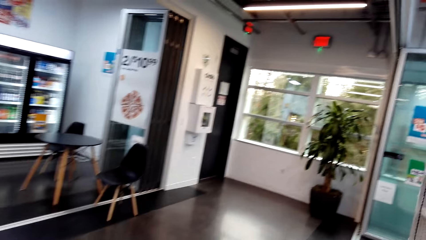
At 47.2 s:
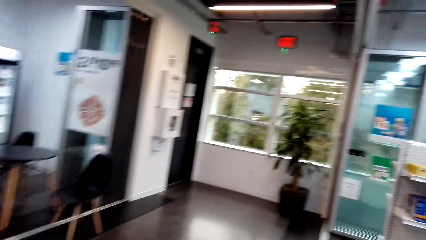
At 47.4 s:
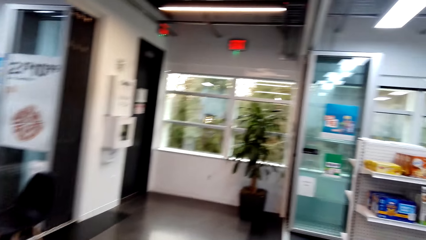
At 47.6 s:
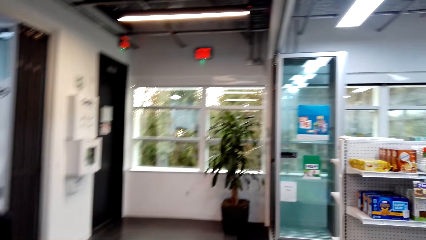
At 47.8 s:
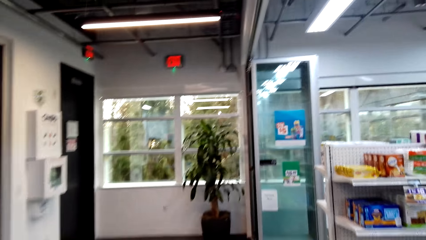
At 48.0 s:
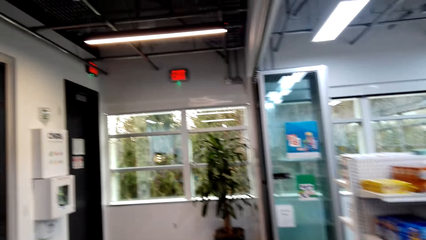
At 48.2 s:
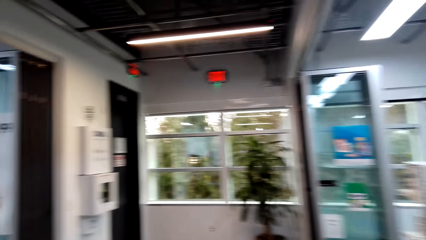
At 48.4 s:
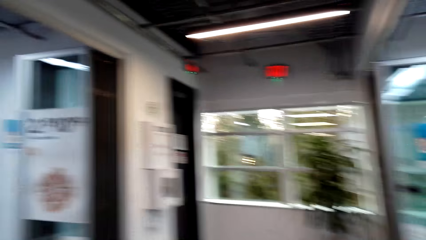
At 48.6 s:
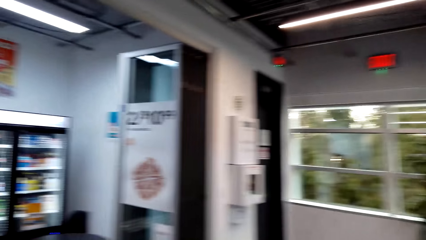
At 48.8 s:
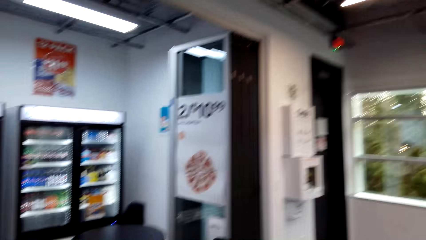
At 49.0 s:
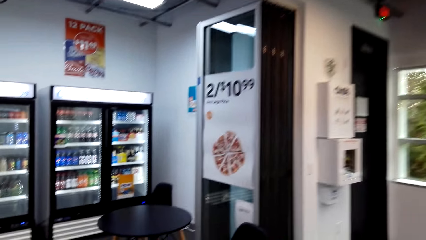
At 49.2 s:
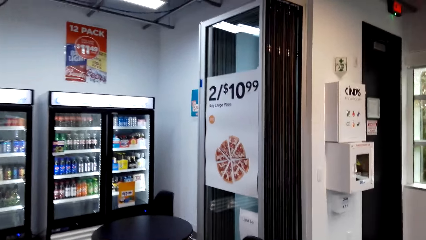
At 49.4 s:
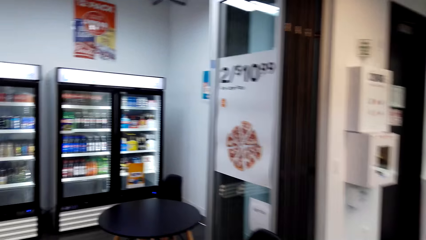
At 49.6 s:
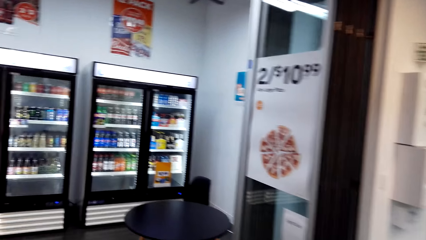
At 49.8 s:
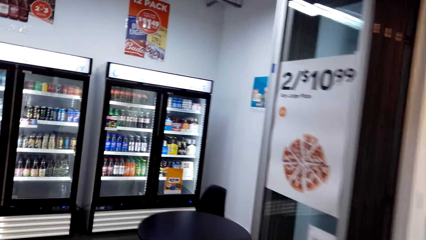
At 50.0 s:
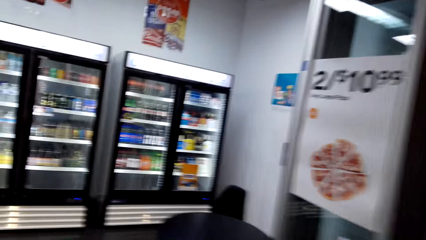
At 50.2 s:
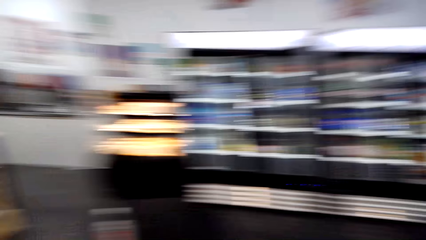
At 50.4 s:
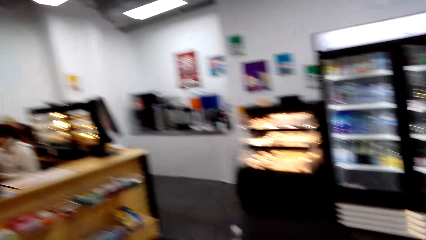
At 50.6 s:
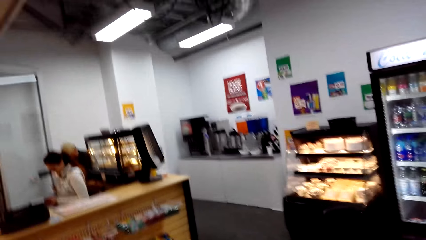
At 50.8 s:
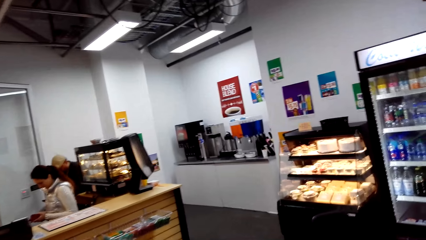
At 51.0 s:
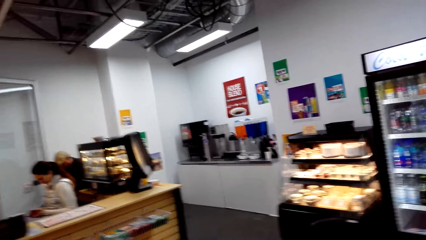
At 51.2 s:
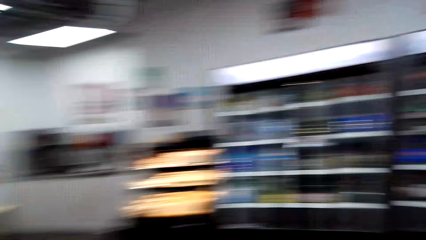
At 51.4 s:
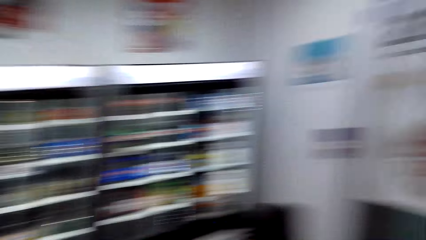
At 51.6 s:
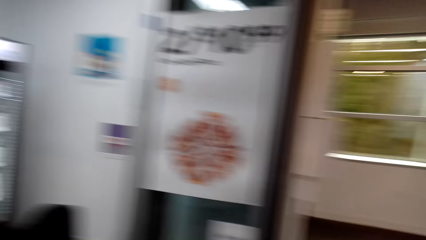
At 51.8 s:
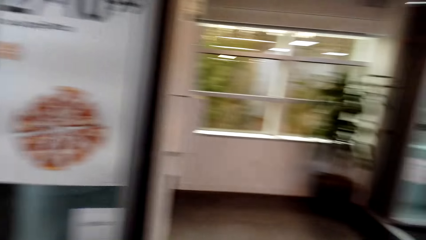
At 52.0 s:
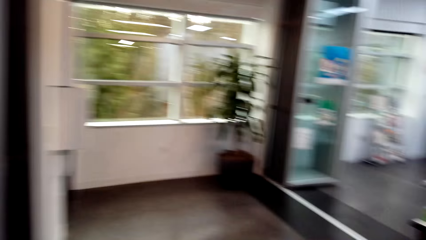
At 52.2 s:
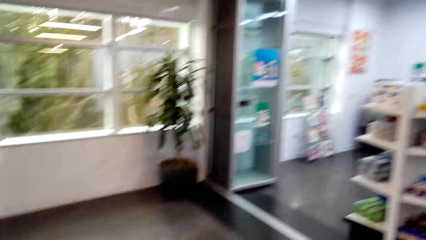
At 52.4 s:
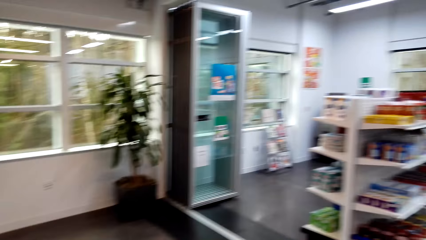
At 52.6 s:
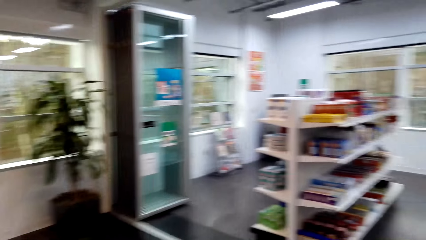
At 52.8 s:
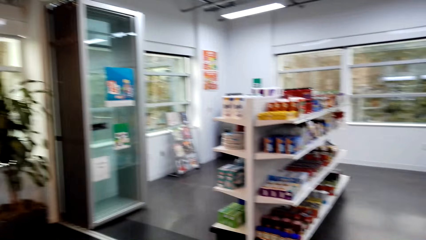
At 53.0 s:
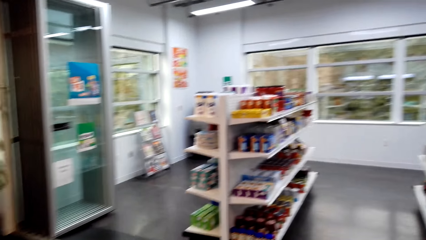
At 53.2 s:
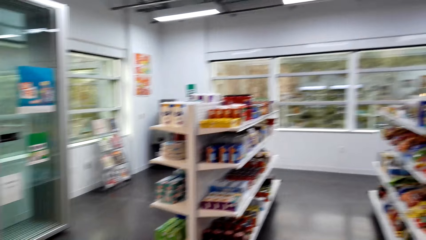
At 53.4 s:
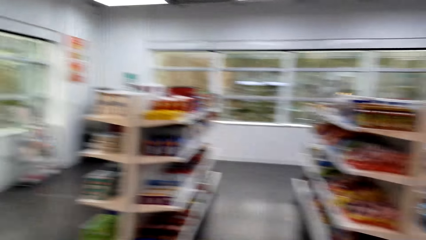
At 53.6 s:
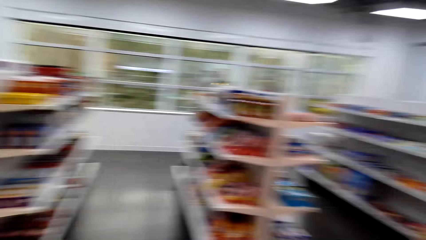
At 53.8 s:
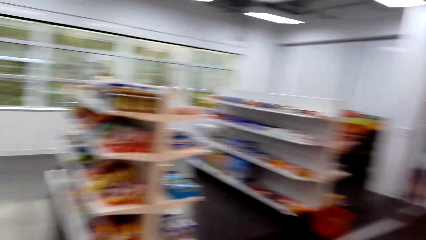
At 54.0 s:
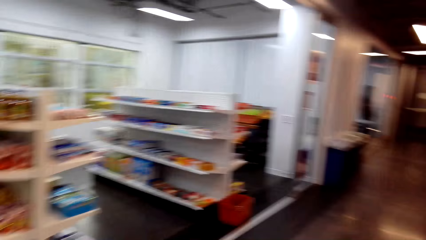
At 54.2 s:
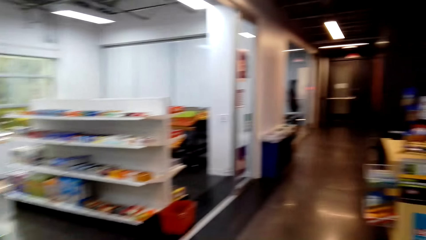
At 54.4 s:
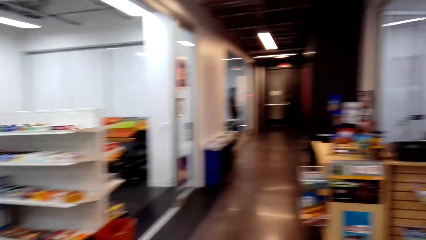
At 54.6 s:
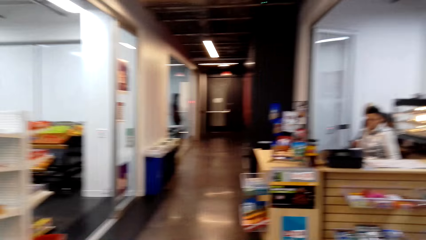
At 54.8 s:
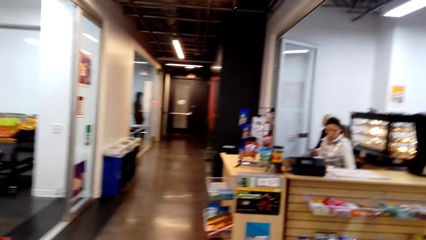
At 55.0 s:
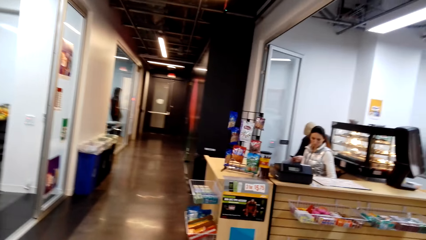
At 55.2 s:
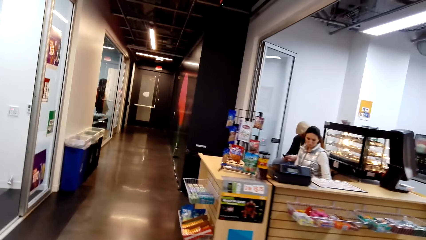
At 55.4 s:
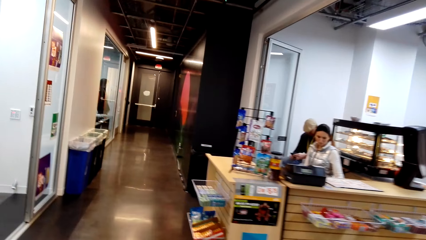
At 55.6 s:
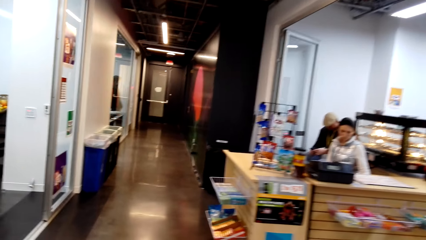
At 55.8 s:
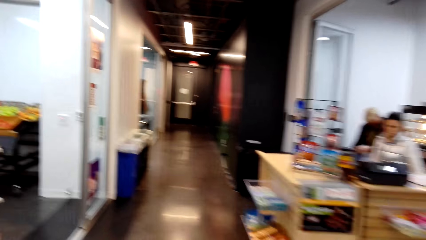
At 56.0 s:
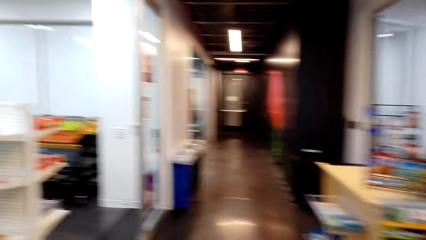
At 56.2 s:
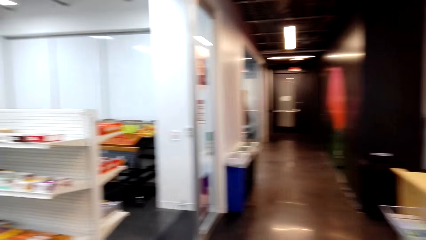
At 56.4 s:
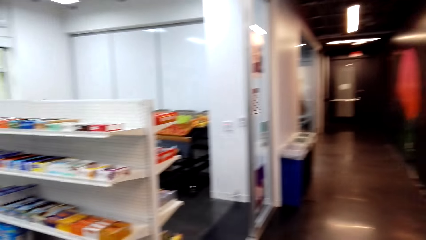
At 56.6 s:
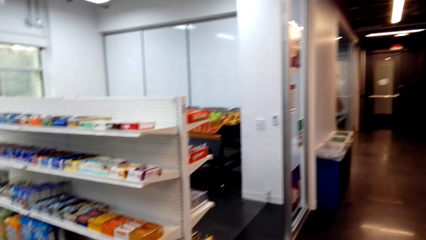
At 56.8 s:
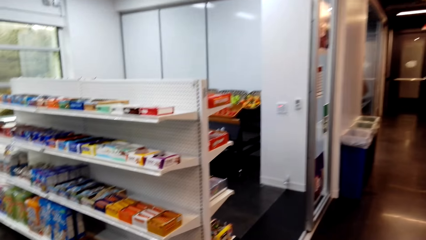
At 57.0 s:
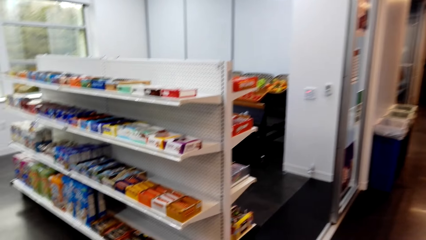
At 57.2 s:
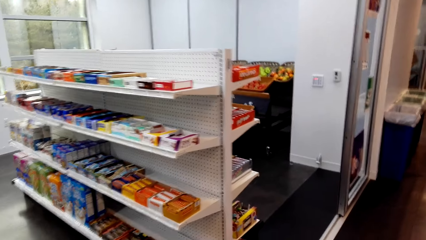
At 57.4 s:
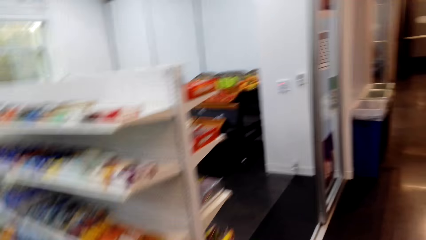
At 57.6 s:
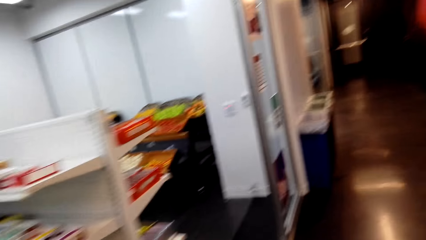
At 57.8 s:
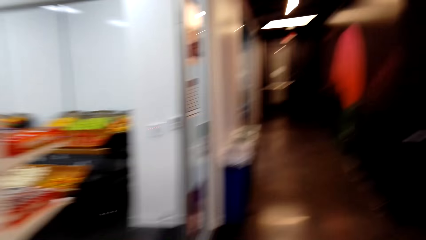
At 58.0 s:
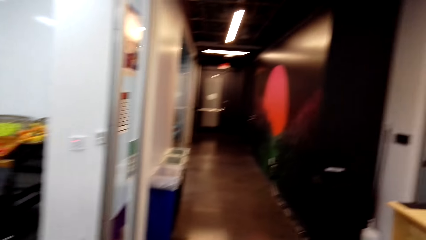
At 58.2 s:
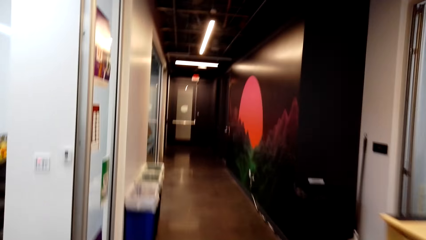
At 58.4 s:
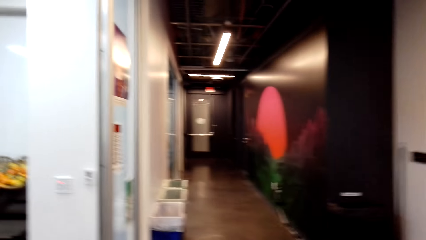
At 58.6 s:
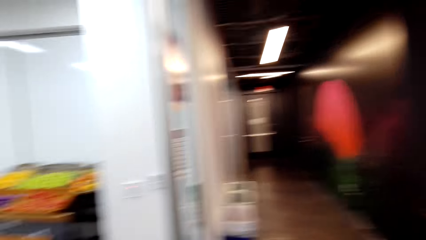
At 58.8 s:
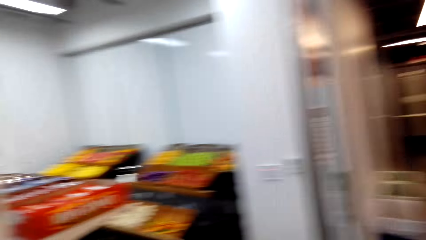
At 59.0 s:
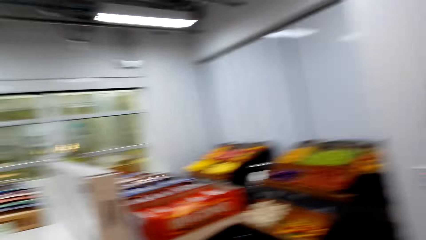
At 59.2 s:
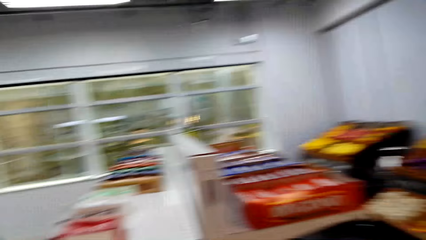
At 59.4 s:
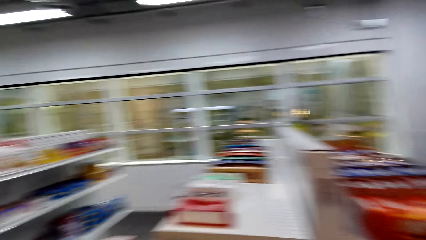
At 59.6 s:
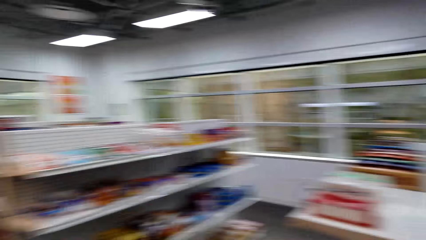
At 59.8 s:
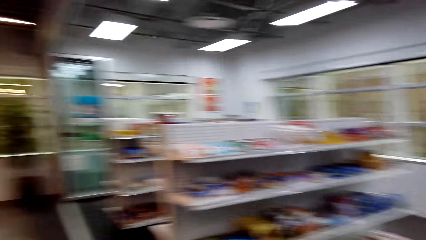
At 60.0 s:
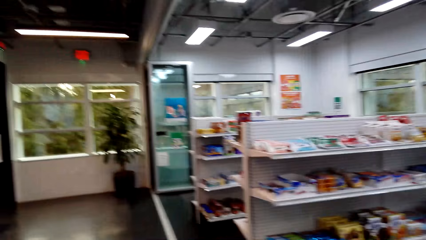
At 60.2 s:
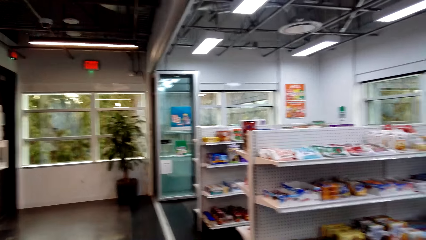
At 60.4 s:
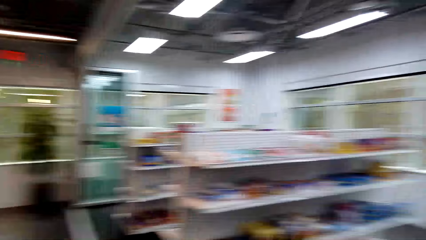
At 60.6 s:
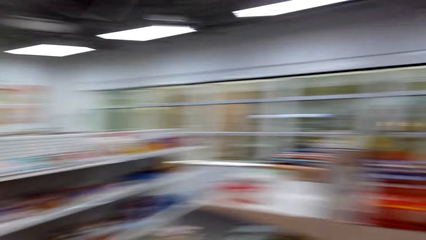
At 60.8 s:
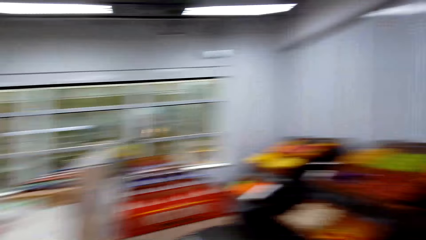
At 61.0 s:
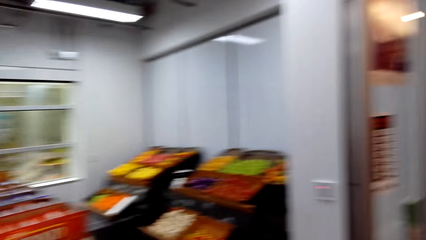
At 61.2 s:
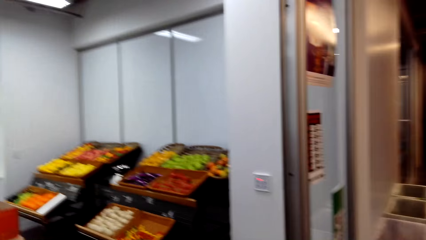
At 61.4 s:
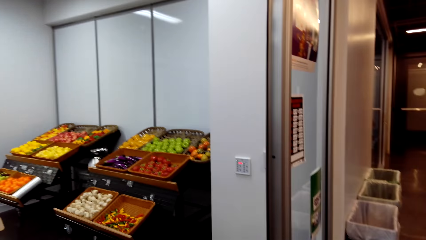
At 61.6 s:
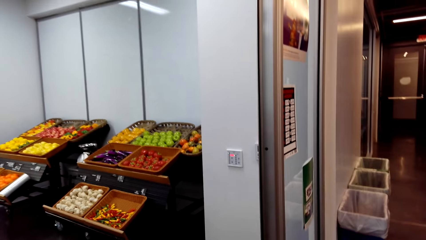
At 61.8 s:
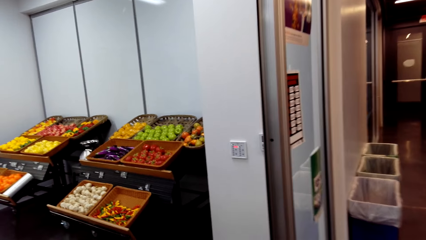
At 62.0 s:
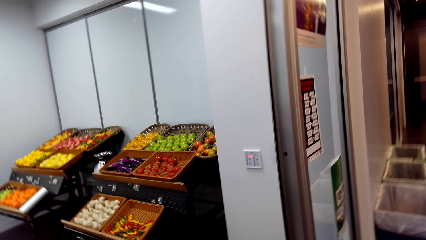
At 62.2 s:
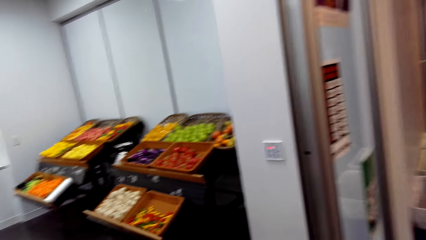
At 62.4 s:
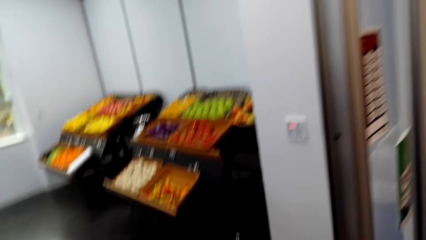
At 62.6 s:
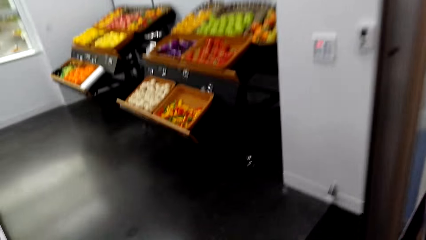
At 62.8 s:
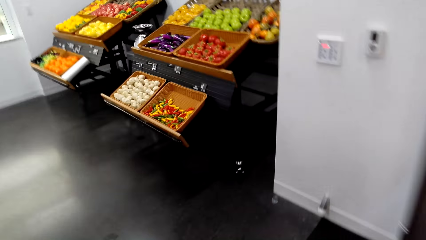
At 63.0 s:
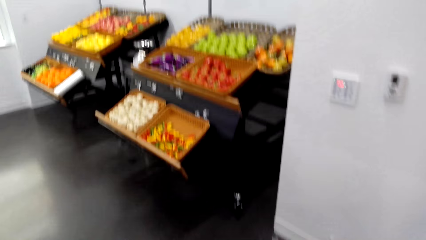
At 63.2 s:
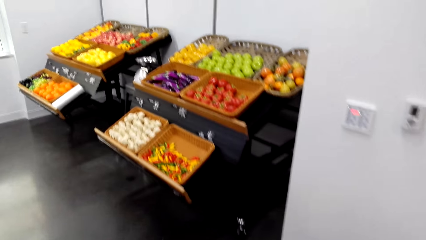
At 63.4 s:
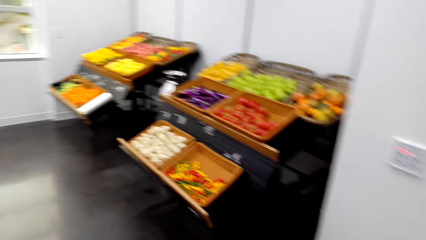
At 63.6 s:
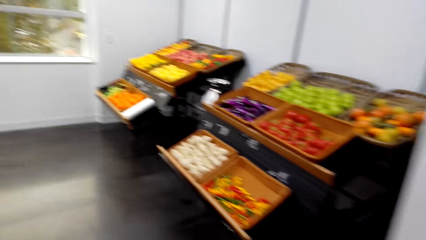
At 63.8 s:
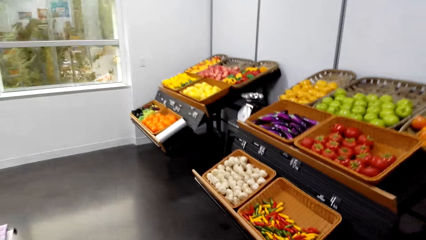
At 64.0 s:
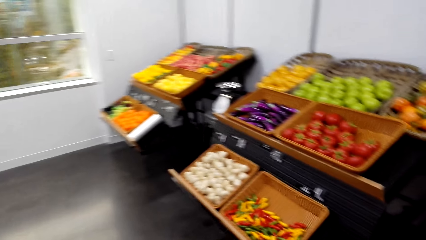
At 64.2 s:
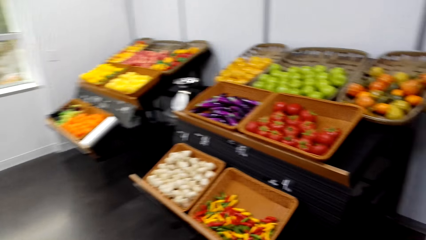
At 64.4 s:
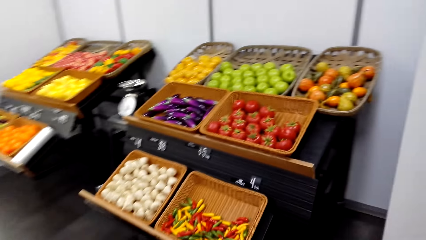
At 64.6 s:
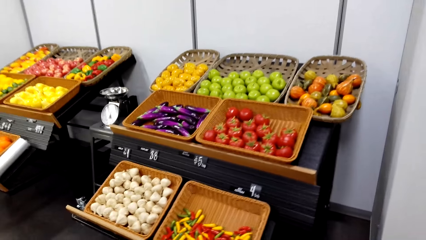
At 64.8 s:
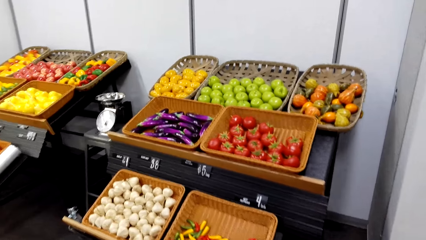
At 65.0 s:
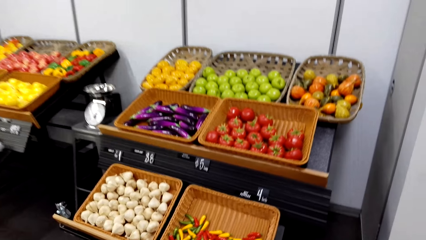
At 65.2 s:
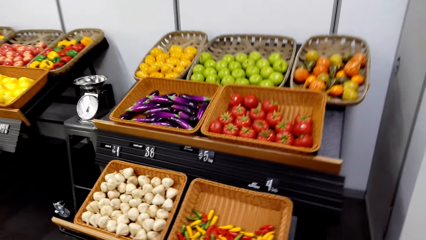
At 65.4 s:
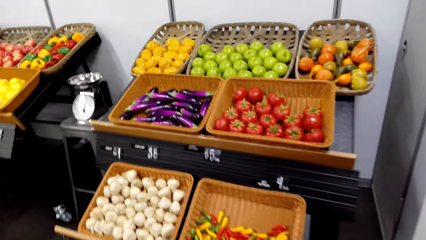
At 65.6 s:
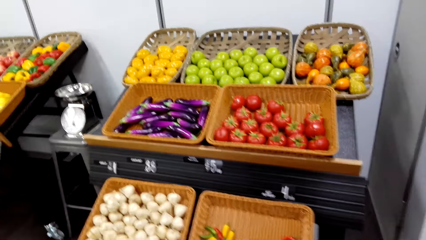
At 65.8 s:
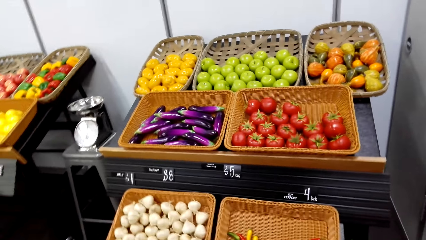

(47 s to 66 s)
The camera wearer looks at the beverages. They look around. A lady looks at the phone. The camera wearer looks around. They step forward. They look around the shop. They step forward. They look at the fruits.
